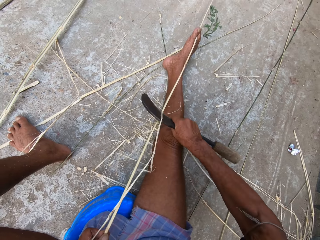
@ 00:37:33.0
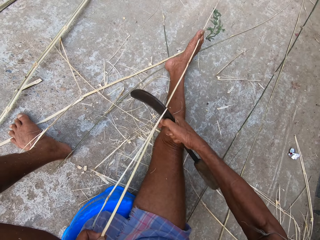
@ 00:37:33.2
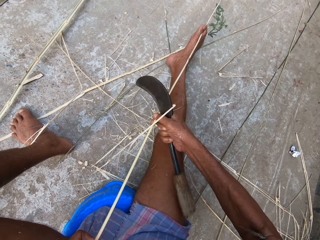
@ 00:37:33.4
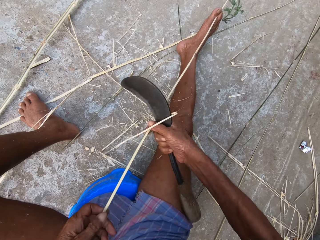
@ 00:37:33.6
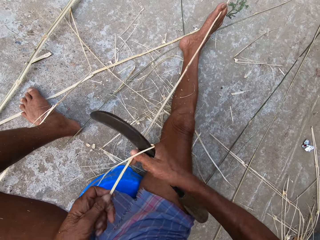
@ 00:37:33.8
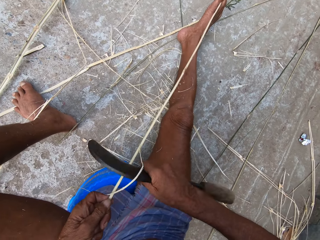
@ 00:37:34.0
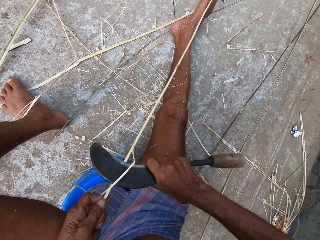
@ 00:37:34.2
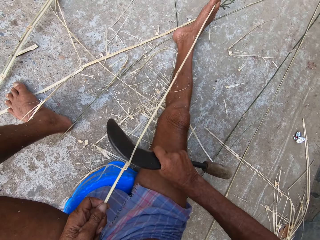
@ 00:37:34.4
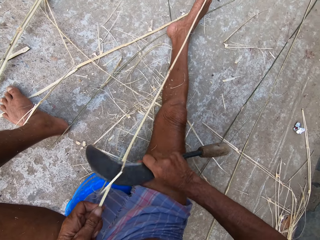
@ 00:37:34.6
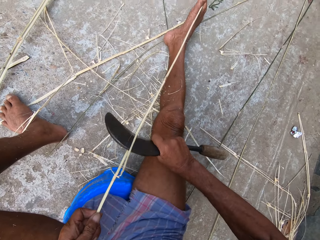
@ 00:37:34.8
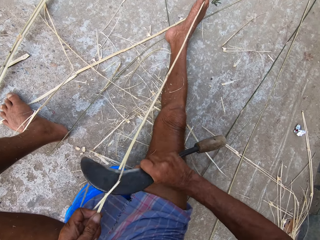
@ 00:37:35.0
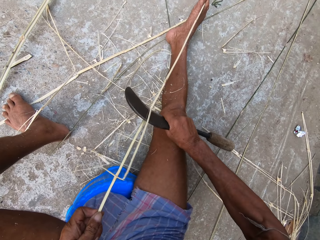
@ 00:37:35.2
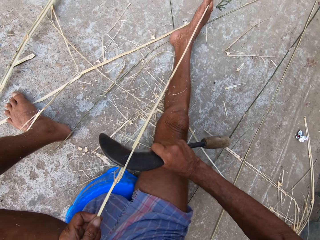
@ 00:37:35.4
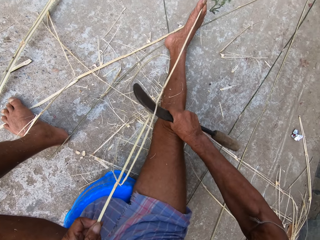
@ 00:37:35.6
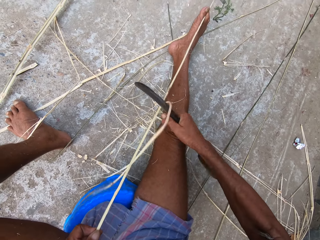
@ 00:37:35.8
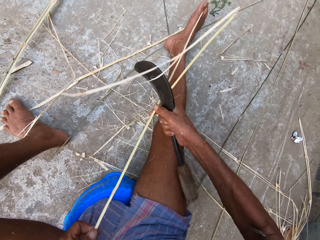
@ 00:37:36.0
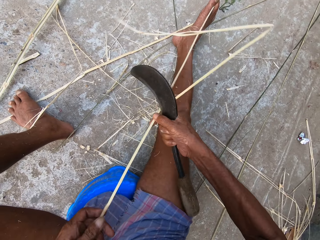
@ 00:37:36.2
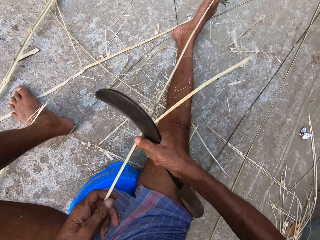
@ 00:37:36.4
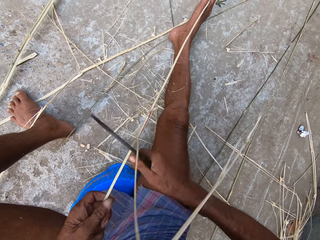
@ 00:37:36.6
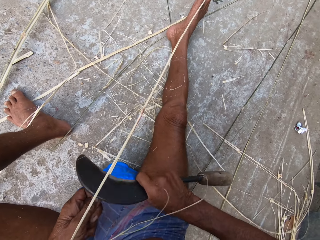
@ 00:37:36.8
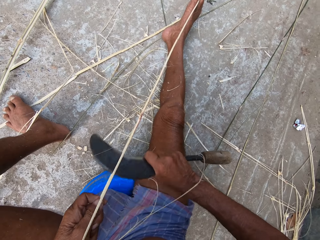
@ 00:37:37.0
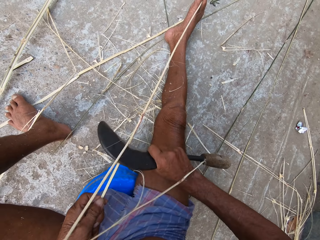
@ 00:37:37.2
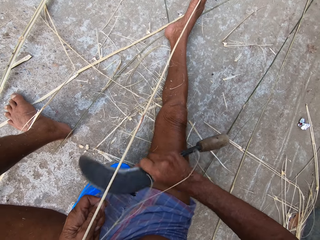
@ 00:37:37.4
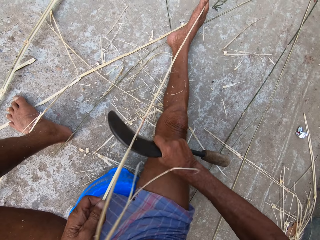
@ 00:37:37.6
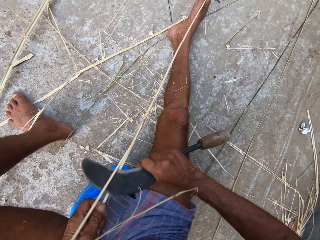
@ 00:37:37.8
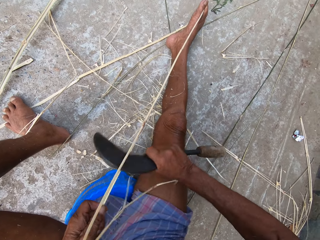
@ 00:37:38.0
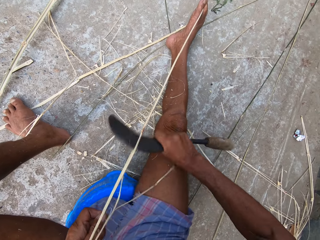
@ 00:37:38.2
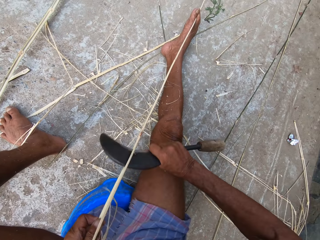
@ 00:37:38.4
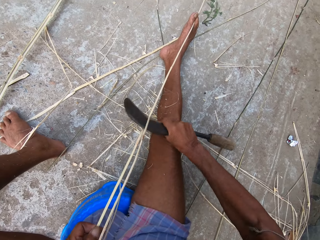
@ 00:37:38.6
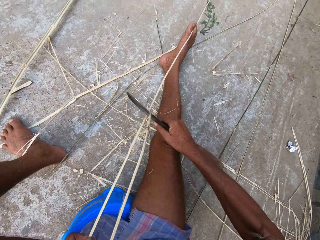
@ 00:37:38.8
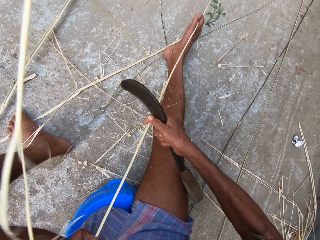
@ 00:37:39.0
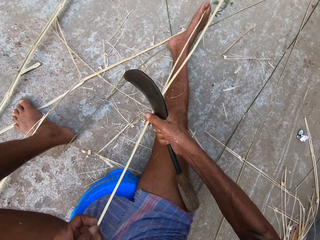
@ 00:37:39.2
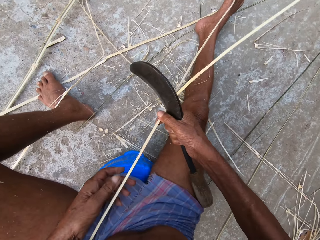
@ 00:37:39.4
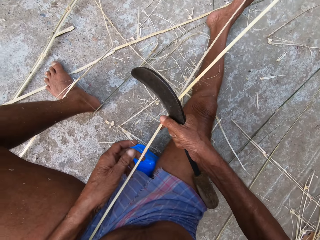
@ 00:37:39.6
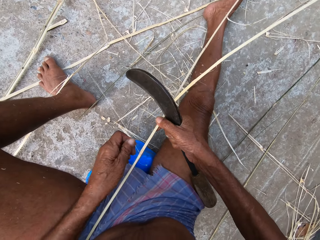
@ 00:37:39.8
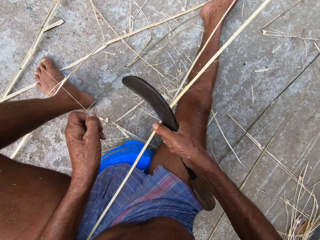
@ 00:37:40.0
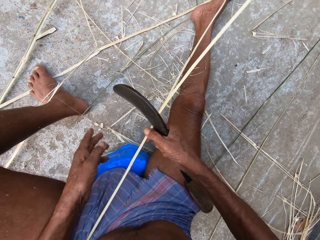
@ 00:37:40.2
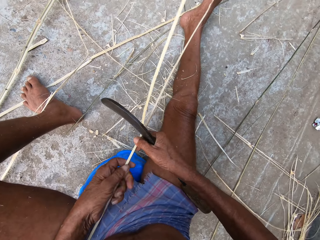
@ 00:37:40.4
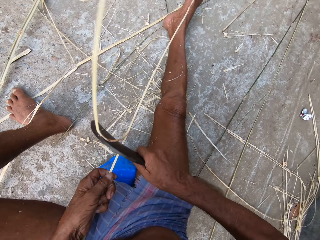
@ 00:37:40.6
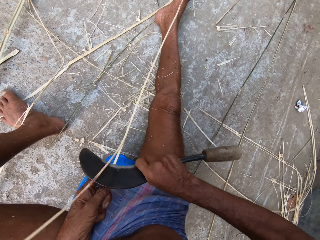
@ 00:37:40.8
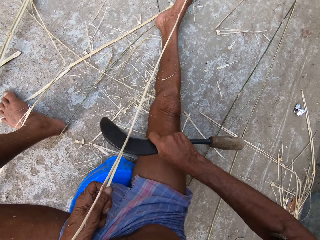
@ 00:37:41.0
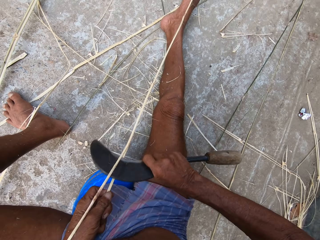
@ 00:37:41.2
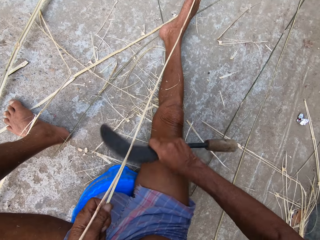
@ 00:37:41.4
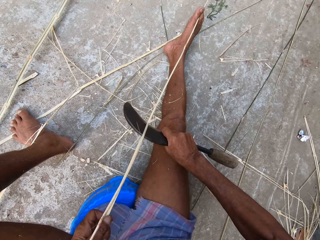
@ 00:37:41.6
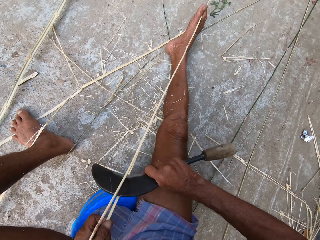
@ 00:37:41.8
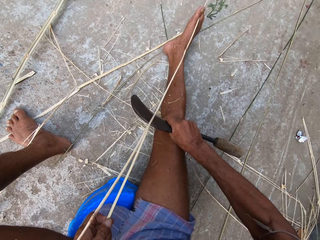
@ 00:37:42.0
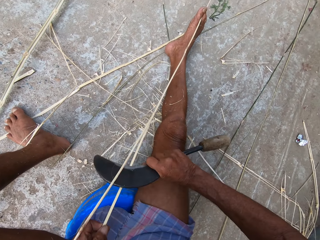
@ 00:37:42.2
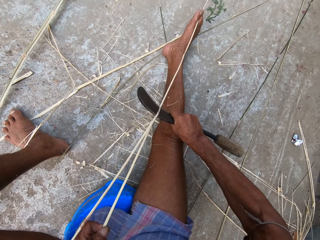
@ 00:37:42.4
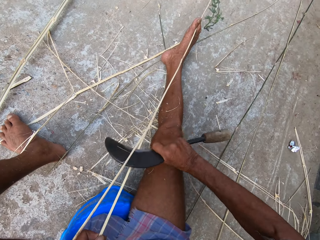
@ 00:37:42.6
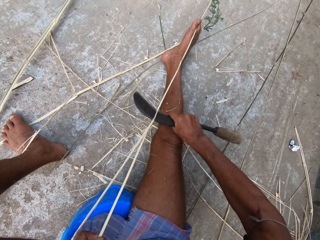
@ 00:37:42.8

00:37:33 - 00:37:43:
The camera wearer moves the bamboo strip on the ground with both hands. He peels the bamboo strip in his left hand with the sickle knife in his right hand. He moves the bamboo strip on the ground with both hands. He peels the bamboo strip in his left hand with the sickle knife in his right hand. He passes the bamboo strip from his left hand to his right hand. He peels the bamboo strip in his right hand with his left hand. He passes the bamboo strip from his right hand to his left hand. He peels the bamboo strip in his left hand with the sickle knife in his right hand.

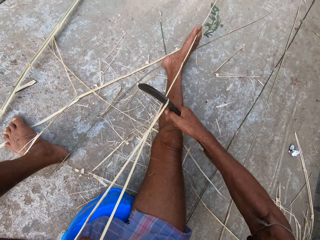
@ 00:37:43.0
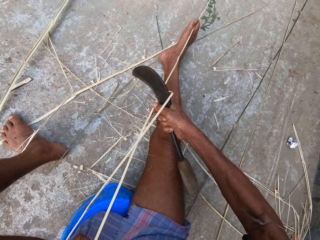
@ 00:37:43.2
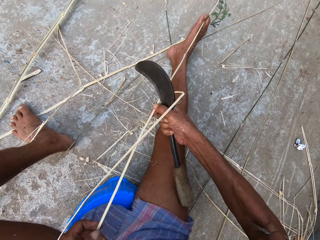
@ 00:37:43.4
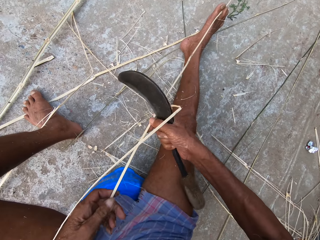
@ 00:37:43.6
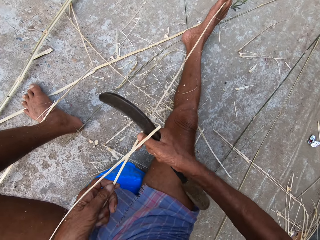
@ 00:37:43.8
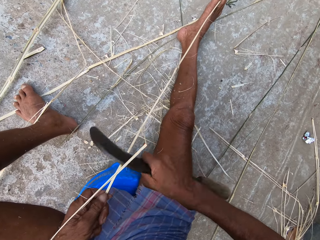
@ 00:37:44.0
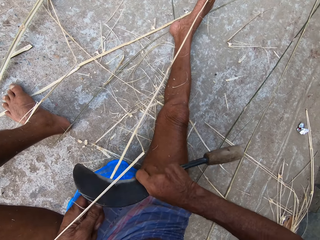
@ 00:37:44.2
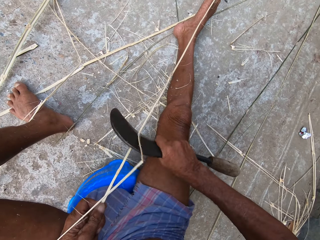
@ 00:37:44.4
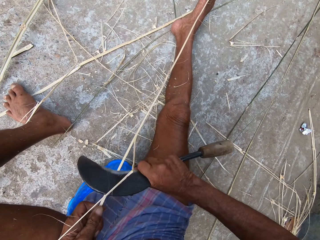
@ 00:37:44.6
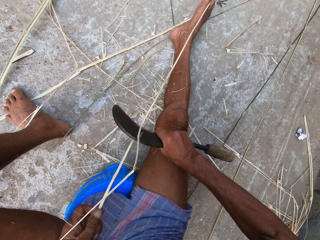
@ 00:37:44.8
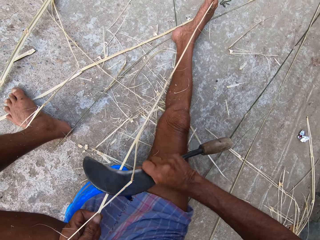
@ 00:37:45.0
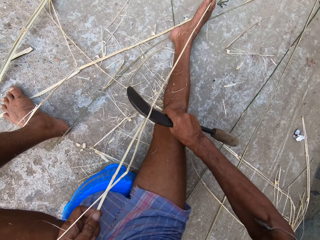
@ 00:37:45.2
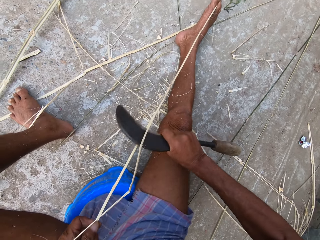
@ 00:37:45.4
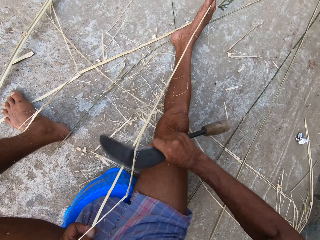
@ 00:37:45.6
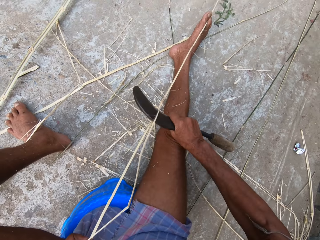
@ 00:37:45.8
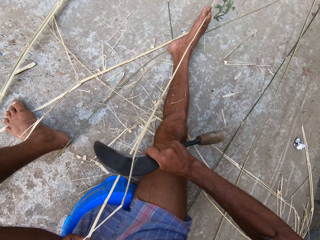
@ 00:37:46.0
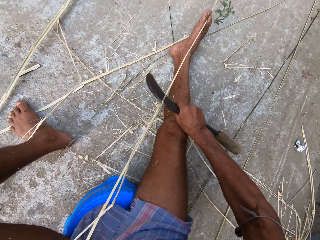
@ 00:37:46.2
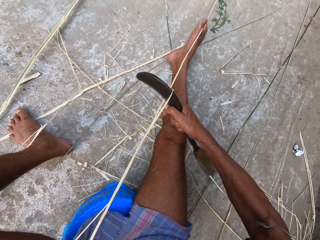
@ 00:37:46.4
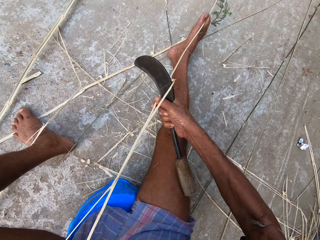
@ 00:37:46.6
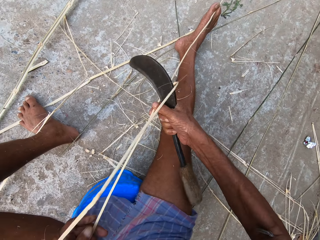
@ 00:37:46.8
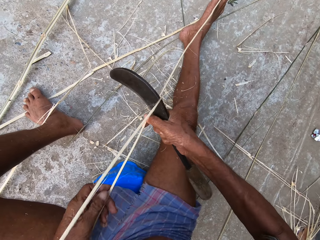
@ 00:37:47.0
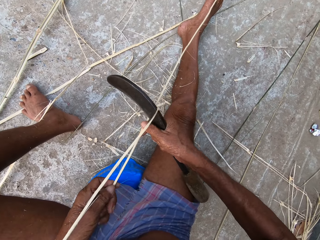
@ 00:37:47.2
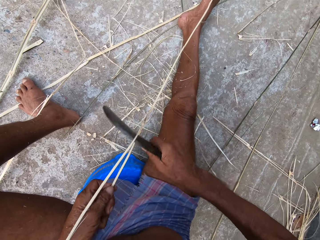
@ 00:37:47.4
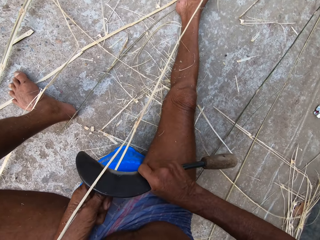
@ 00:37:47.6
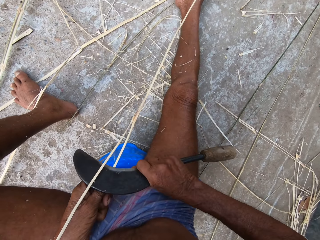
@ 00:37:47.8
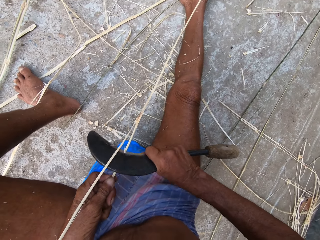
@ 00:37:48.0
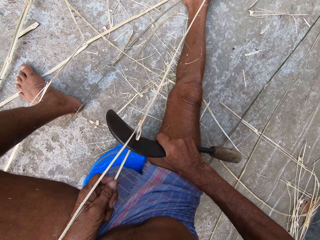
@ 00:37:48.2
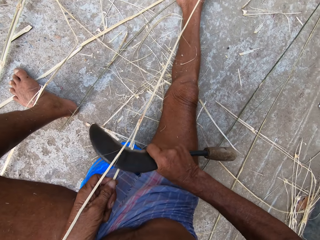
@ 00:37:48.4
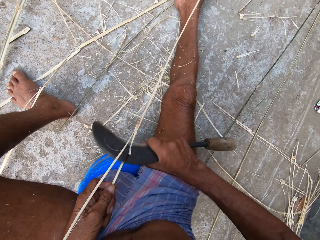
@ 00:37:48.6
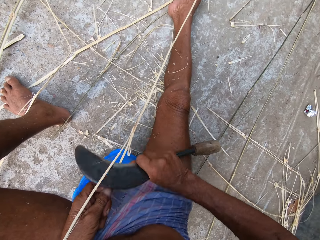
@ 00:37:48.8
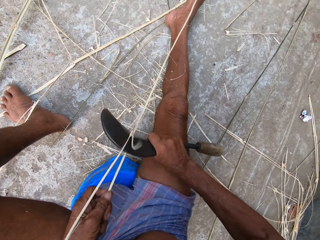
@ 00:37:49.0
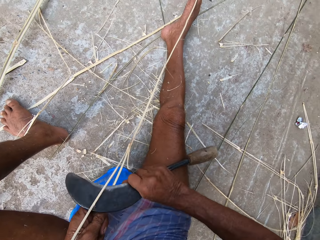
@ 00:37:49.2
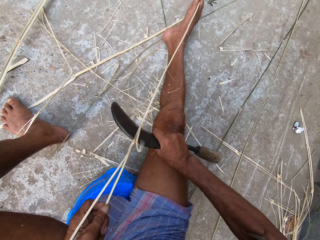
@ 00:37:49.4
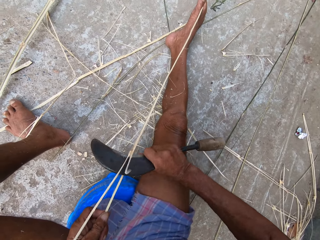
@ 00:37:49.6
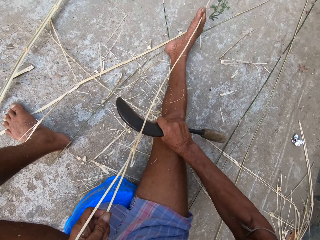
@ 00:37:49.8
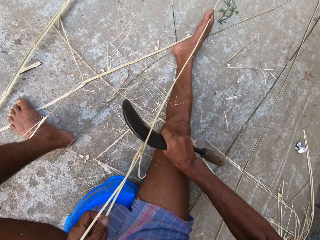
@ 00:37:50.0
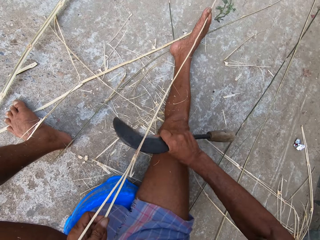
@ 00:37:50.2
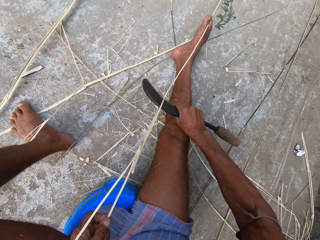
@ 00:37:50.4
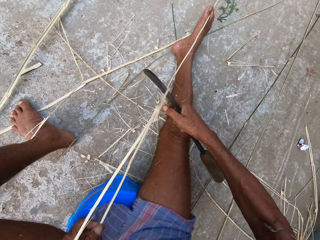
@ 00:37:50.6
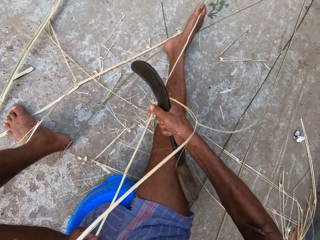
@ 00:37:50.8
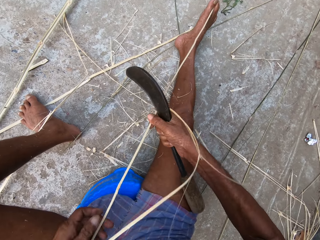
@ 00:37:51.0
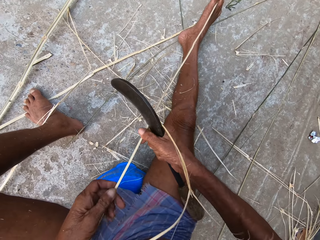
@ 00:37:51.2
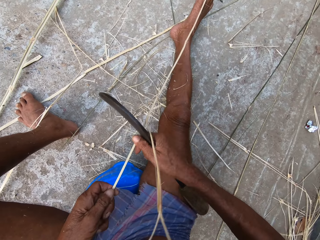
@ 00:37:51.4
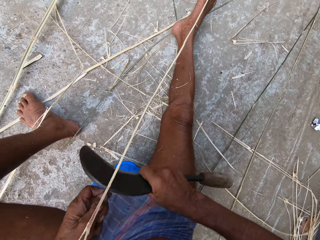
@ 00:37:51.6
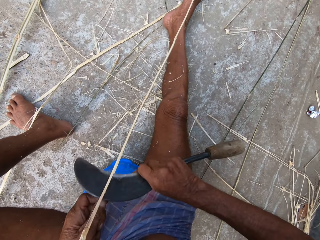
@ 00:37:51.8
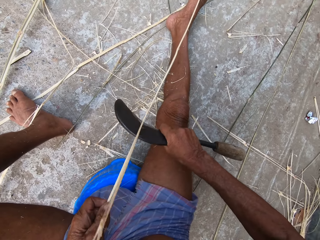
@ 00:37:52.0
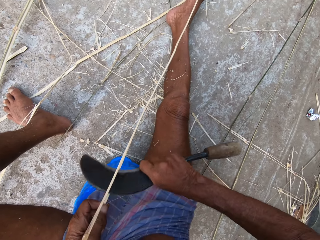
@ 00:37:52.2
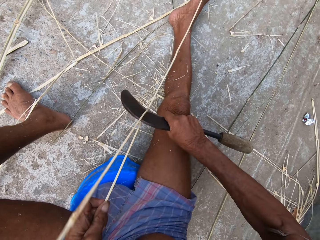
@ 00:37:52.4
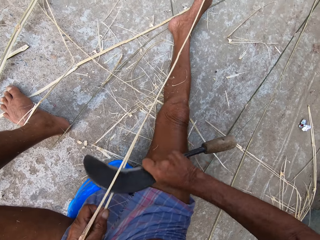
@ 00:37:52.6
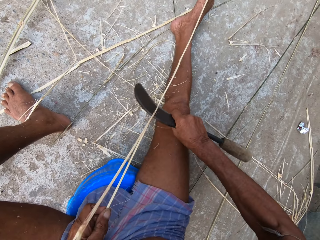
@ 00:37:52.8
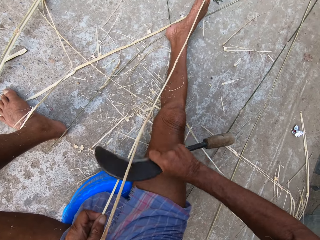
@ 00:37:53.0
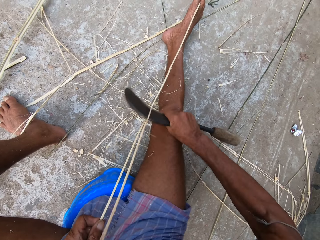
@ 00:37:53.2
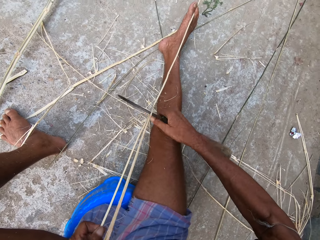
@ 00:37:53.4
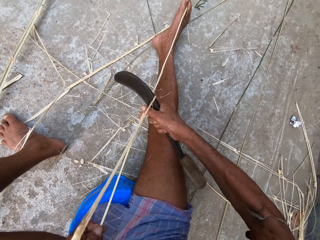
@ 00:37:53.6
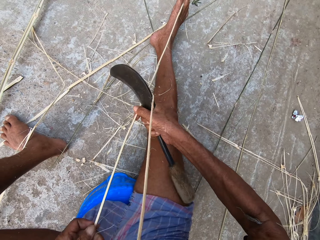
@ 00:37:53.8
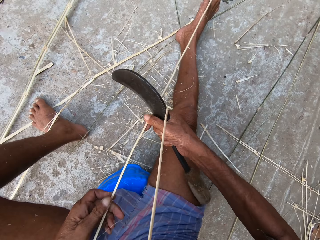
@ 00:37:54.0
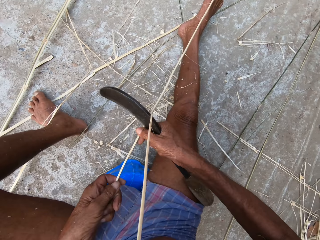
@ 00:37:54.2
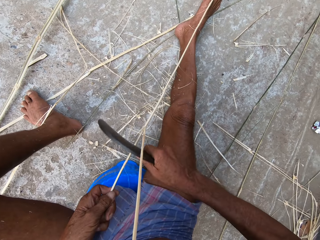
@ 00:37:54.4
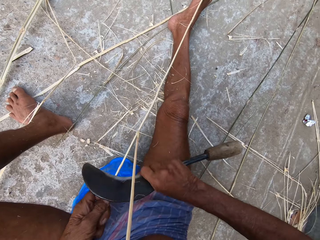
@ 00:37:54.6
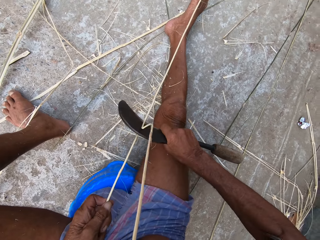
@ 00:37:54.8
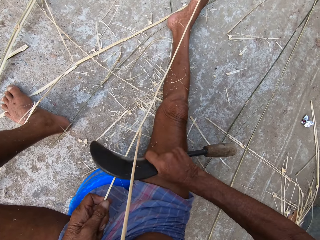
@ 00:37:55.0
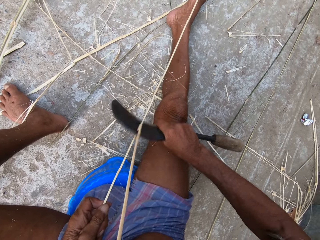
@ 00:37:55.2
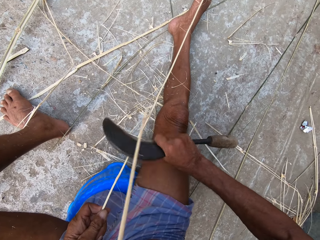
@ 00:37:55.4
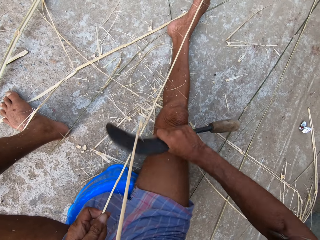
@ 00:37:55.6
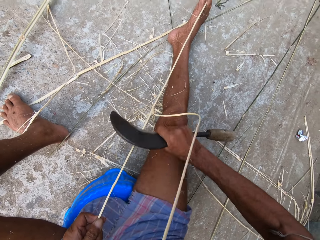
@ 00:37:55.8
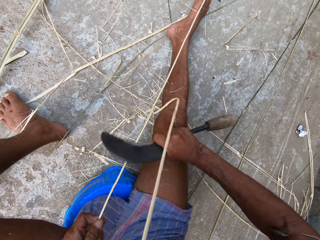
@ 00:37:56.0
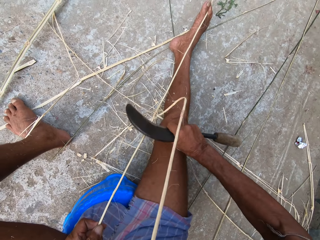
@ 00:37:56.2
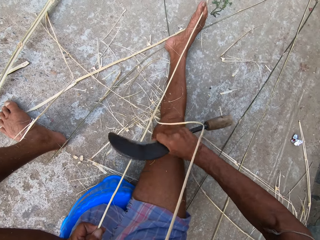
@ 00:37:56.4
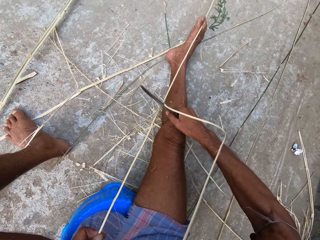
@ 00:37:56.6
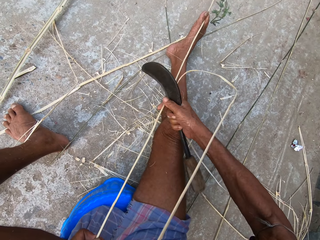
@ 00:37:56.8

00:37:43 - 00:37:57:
The camera wearer moves the bamboo strip on the ground with both hands. He peels the bamboo strip in his left hand with the sickle knife in his right hand. He moves the bamboo strip on the ground with both hands. He peels the bamboo strip in his left hand with the sickle knife in his right hand. He moves the bamboo strip on the ground with both hands. He peels the bamboo strip in his left hand with the sickle knife in his right hand. He moves the bamboo strip on the ground with both hands. He peels the bamboo strip in his left hand with the sickle knife in his right hand.
